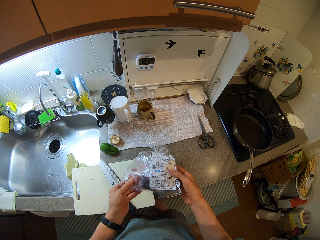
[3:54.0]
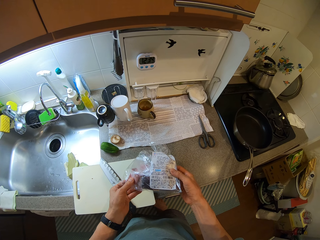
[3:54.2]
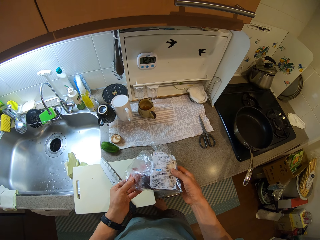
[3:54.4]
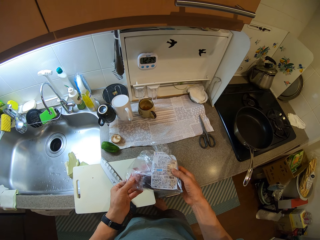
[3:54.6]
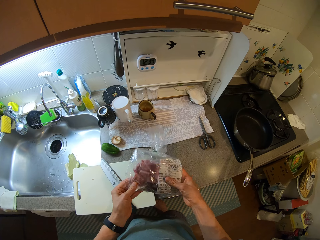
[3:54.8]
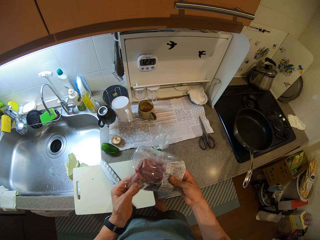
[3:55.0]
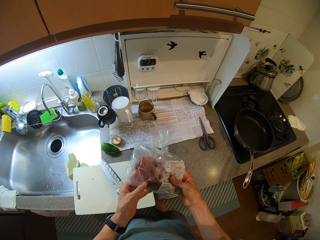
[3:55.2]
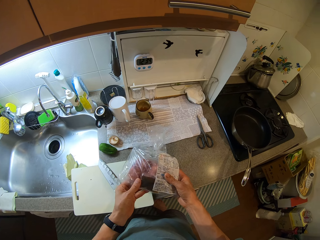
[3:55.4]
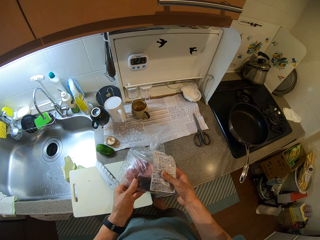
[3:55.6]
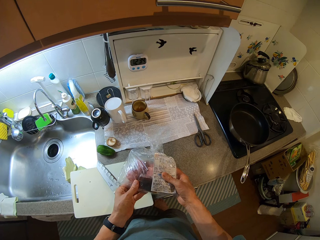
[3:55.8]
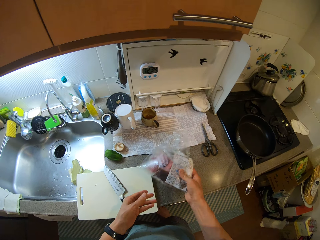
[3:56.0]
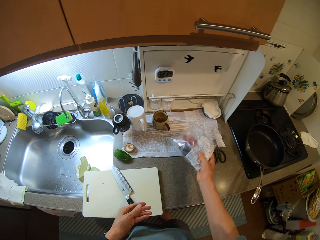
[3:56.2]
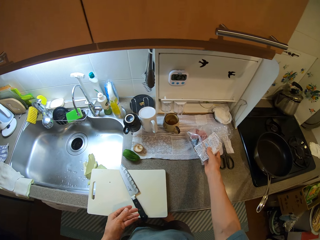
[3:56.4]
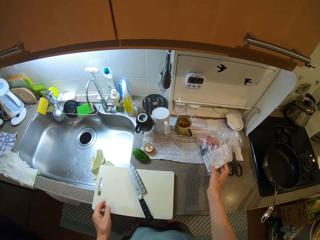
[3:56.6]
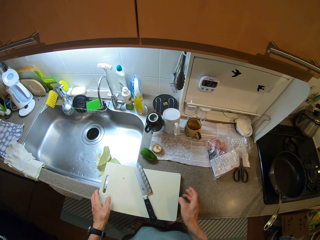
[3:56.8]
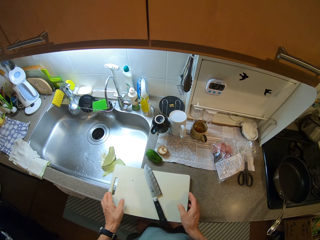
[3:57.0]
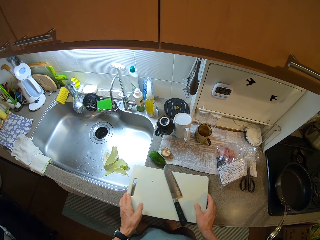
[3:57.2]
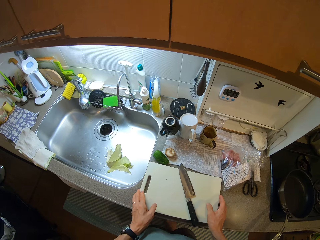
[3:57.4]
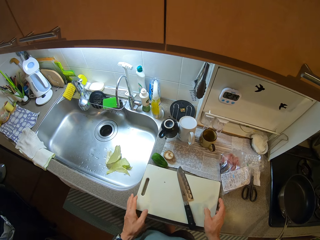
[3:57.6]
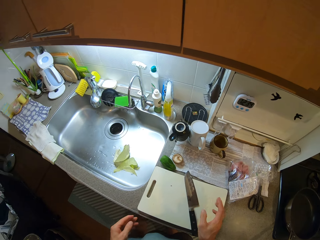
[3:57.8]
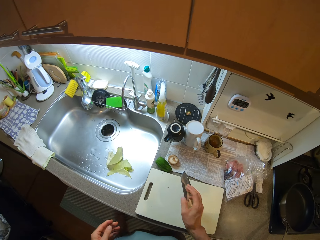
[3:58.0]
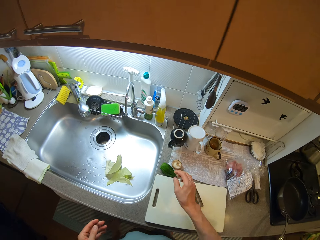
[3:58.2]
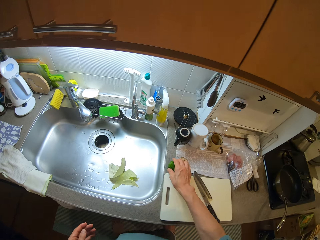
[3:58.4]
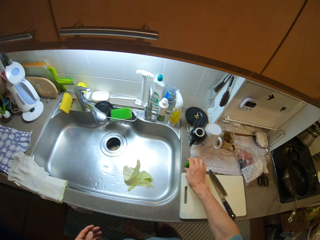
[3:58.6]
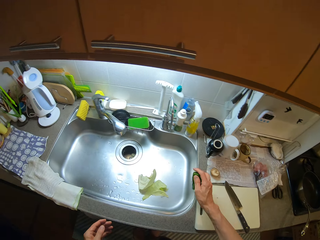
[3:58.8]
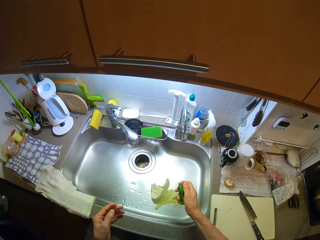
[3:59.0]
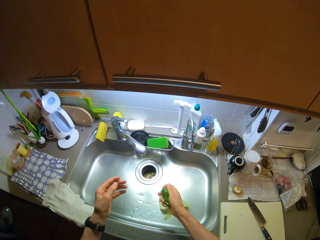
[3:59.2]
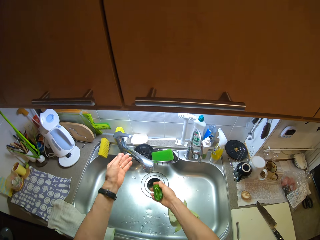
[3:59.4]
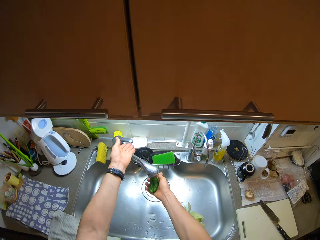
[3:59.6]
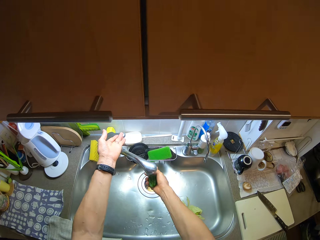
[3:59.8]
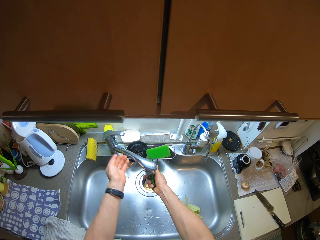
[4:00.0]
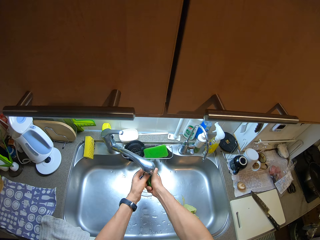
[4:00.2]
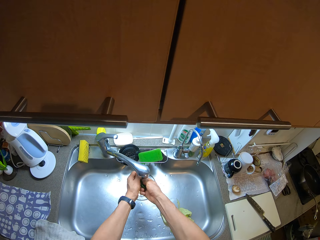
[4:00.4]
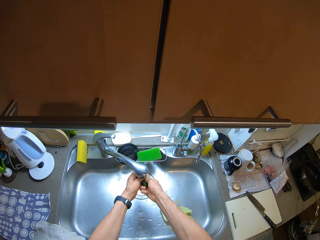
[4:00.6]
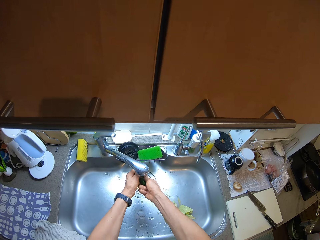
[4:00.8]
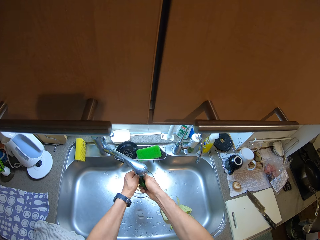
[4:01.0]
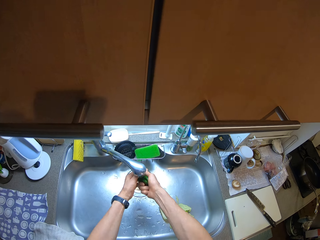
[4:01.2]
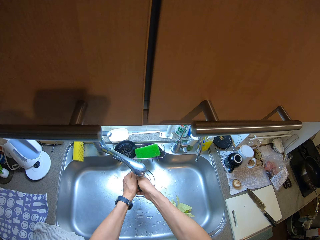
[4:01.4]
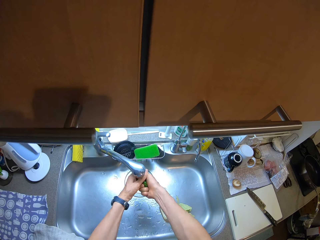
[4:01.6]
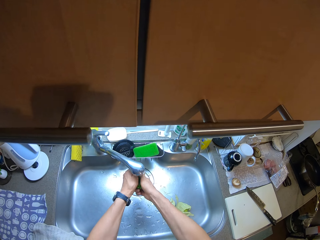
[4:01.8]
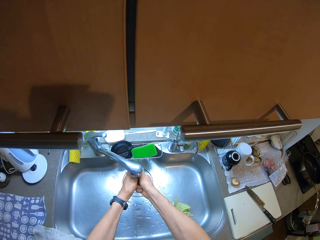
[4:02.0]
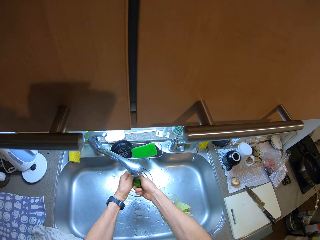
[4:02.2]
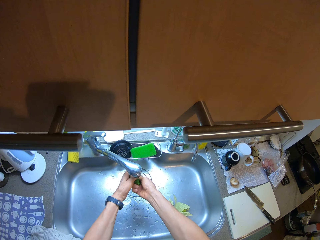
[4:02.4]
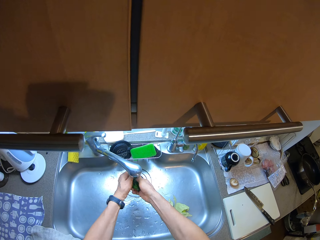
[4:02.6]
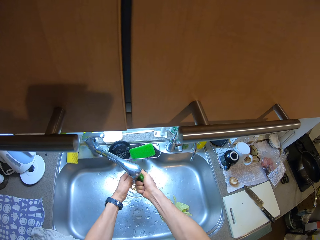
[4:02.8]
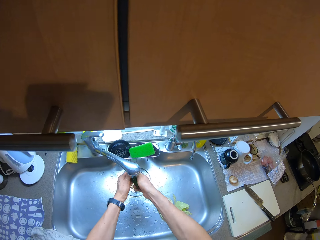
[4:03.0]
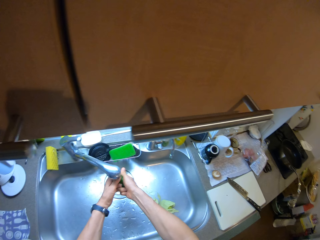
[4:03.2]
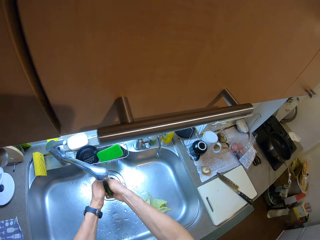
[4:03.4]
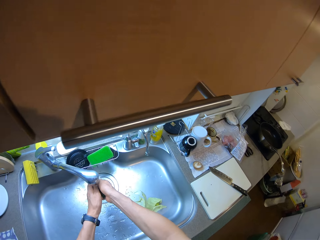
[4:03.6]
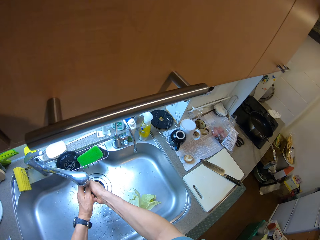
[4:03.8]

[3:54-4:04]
The camera wearer places the clear vinyl cover on a sink table. They move the chopping board on the sink table. They take the okra from the counter. They pick a green capsicum from the sink table. They open a tap. They rinse the okra. They rinse the green capsicum.

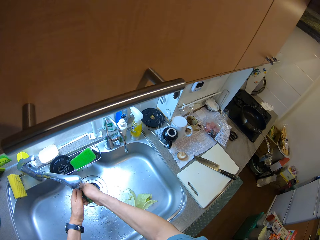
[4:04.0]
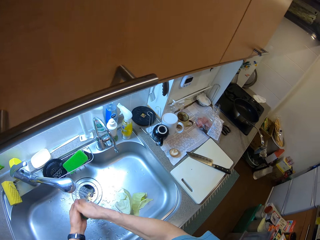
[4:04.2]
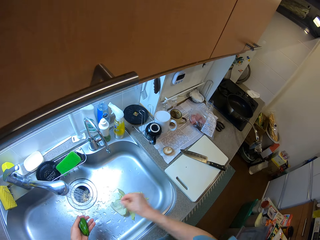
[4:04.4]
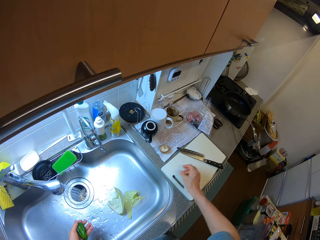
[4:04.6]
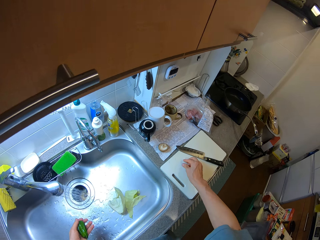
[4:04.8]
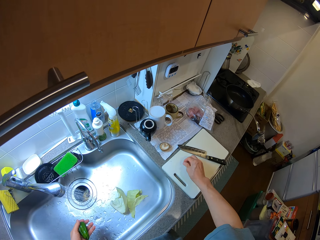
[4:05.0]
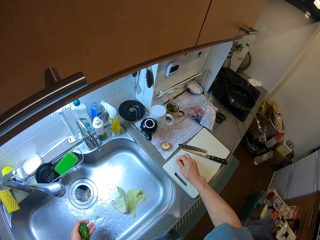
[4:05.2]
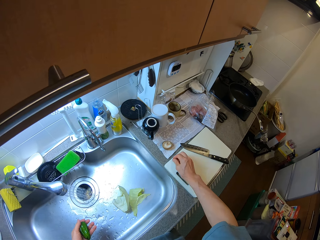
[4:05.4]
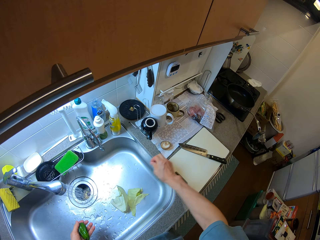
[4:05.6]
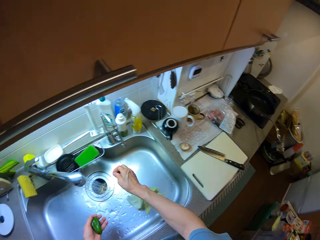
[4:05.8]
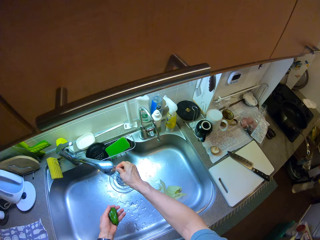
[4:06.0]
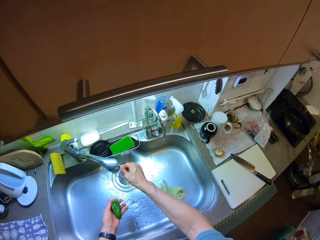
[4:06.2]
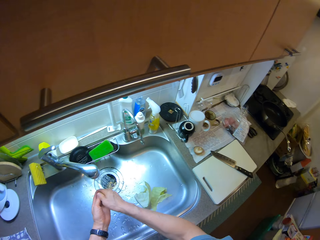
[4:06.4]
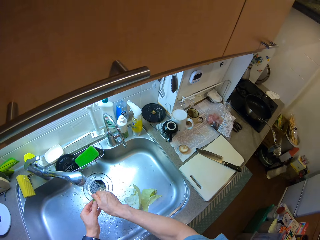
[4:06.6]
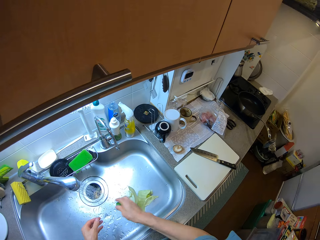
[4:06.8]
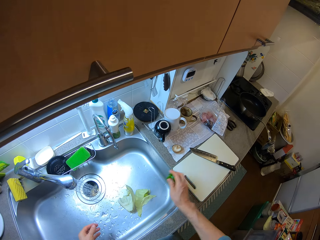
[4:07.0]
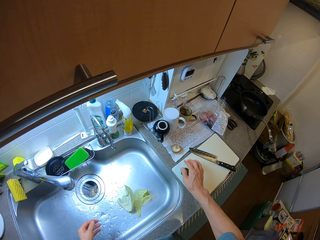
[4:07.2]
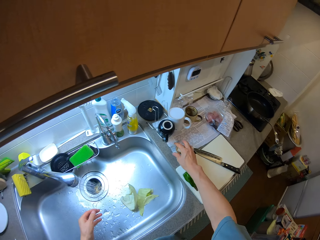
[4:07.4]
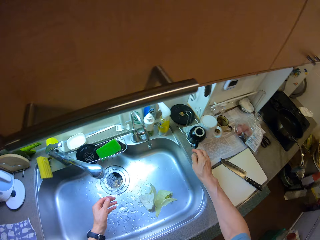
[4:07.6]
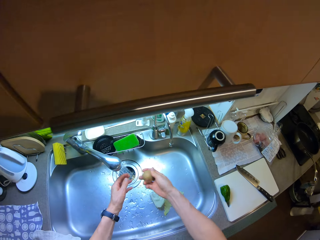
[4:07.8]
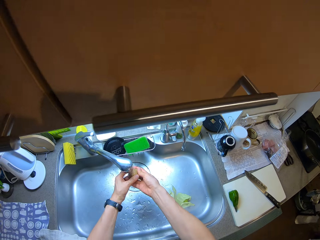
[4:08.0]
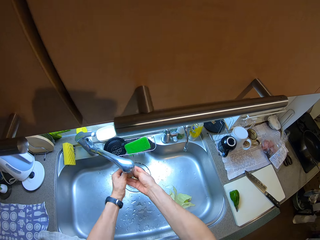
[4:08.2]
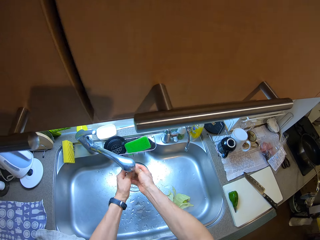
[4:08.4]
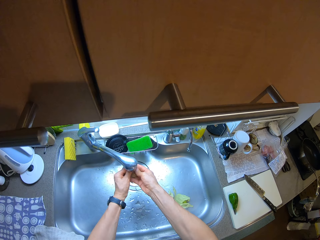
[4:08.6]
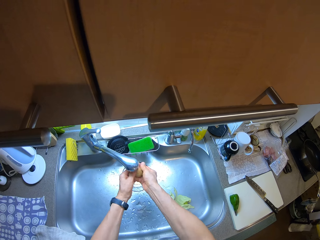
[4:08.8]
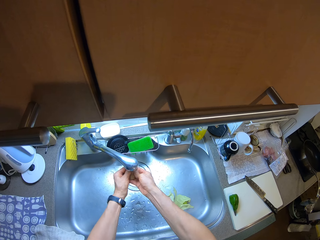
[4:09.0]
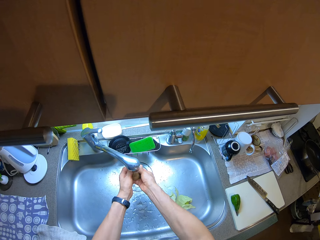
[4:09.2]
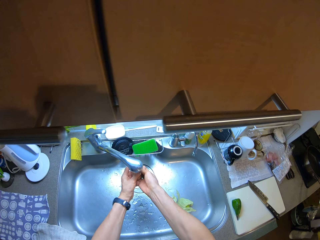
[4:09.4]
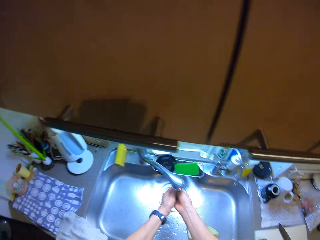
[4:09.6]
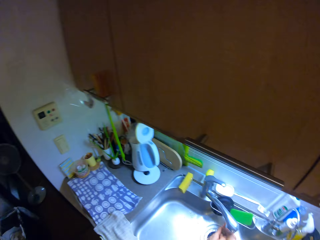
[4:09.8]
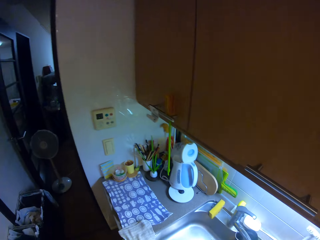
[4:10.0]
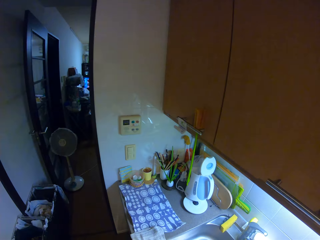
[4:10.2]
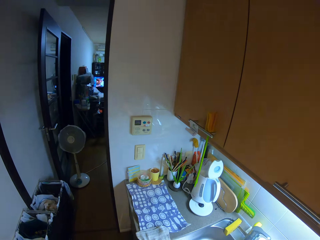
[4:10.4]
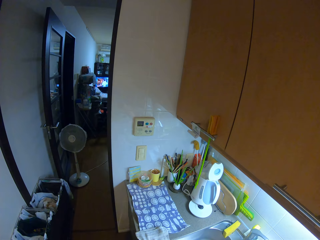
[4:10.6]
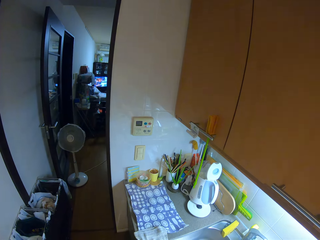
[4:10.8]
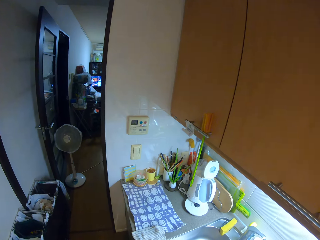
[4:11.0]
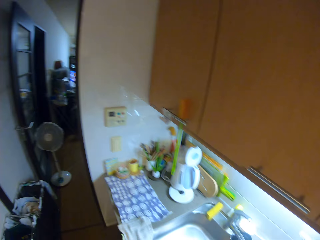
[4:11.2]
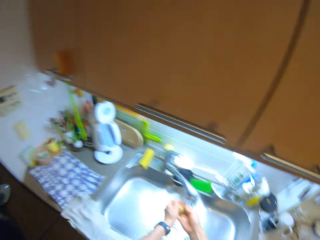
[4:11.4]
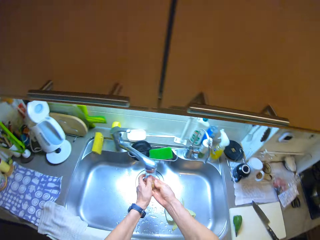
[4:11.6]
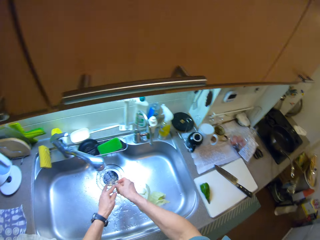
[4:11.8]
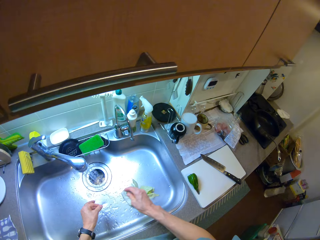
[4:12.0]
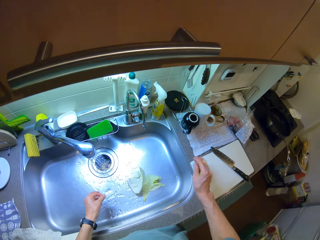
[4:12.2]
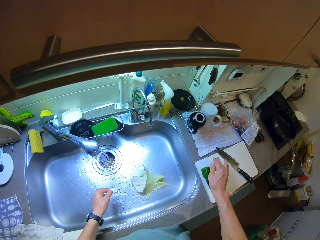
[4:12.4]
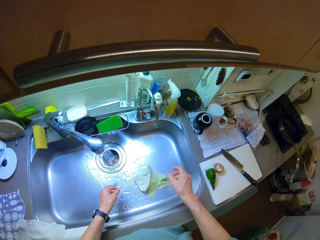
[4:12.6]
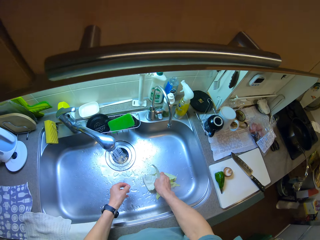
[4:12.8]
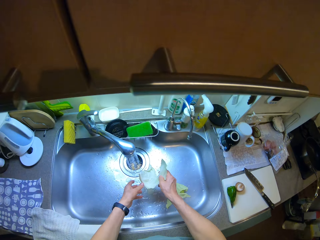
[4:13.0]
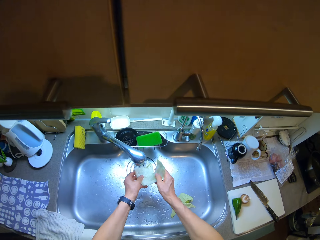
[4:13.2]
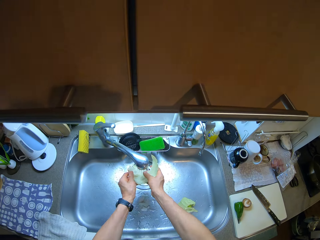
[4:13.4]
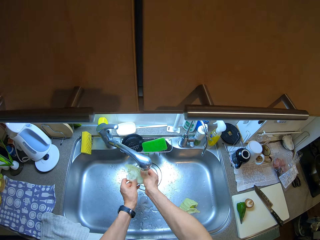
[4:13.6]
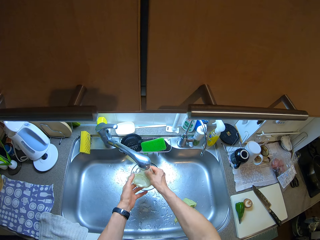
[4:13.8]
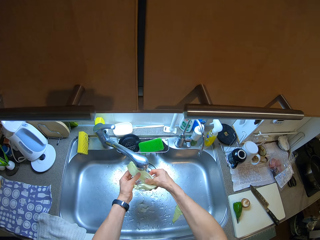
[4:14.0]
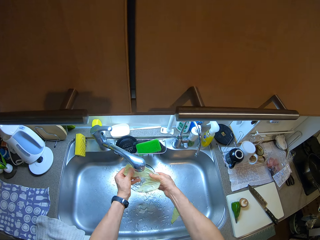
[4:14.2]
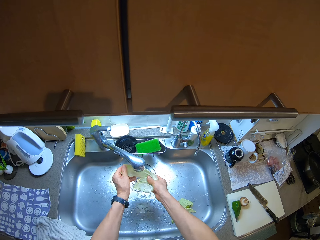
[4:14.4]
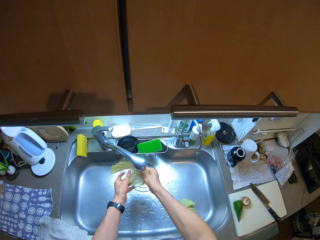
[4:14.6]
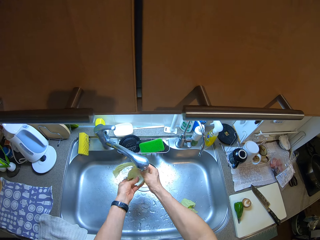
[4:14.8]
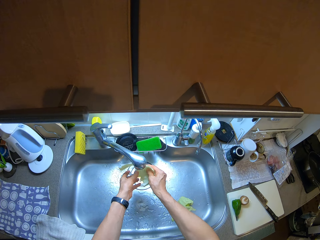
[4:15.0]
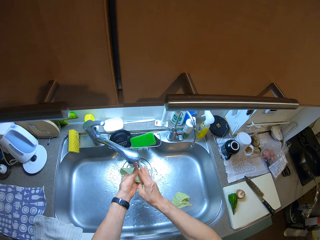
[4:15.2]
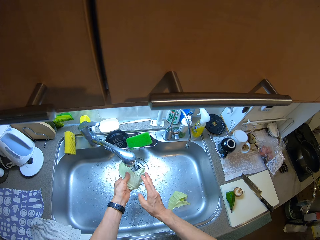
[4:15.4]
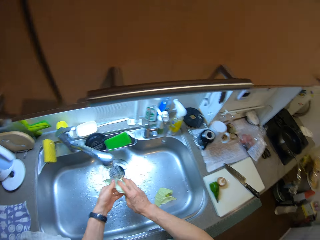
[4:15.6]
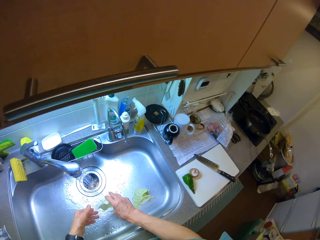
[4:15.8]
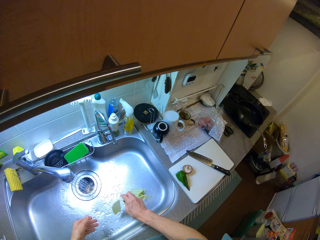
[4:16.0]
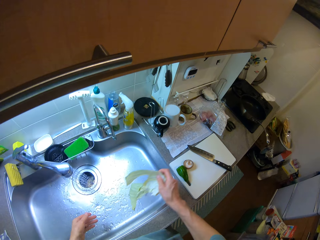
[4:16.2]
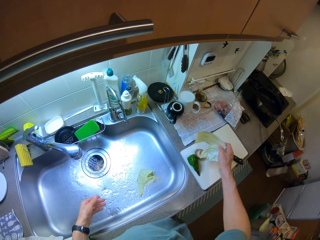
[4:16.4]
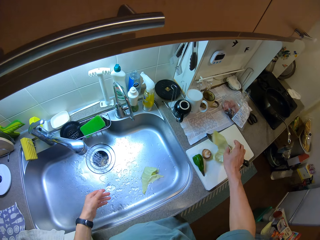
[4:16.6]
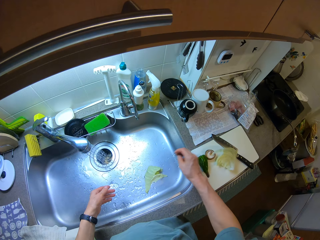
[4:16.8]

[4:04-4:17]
The camera wearer picks something from the chopping board. He rinses his right hand. He holds the green capsicum and places the green capsicum on the chopping board. He drops the okra on the board. He picks a mushroom from the sink table. He rinses the mushroom. He looks at the television. He places the mushroom on the chopping board. He picks a white cabbage leaf from the sink. He rinses the white cabbage leaf in the sink.
